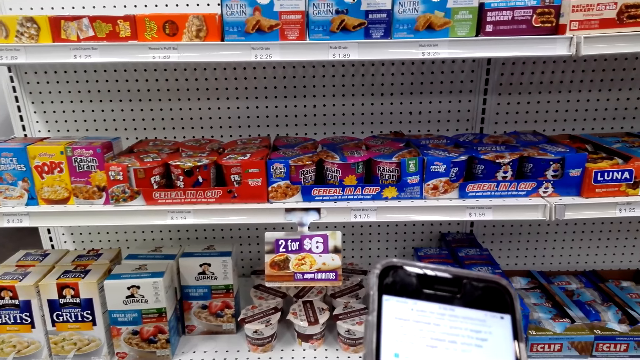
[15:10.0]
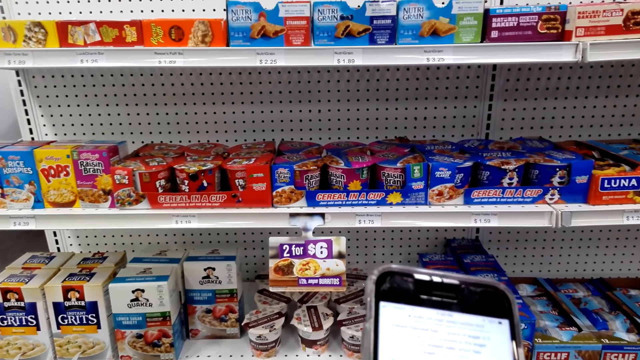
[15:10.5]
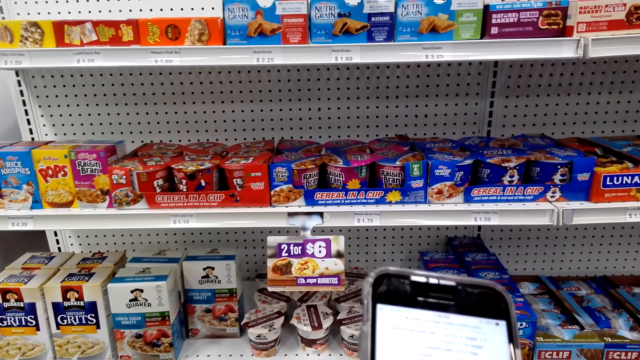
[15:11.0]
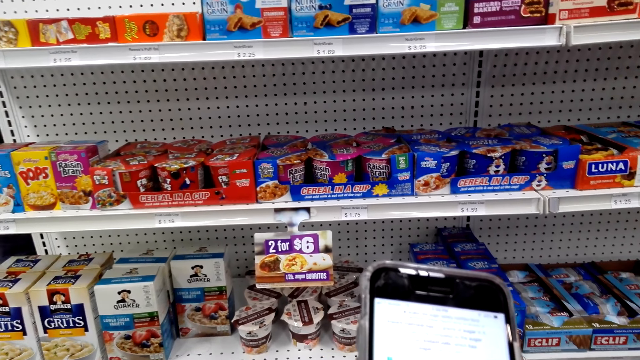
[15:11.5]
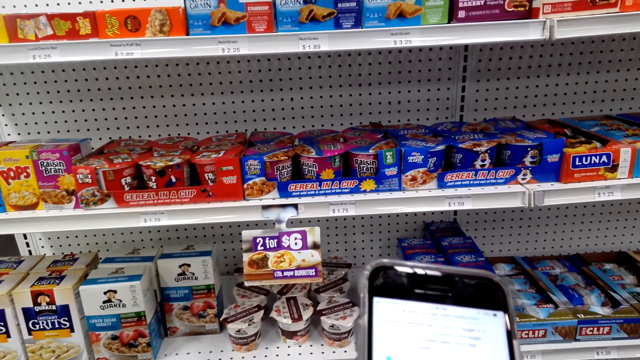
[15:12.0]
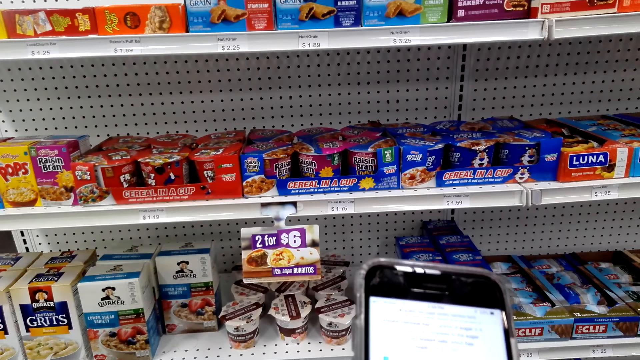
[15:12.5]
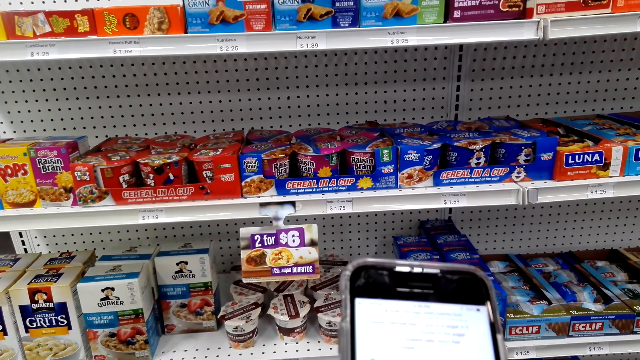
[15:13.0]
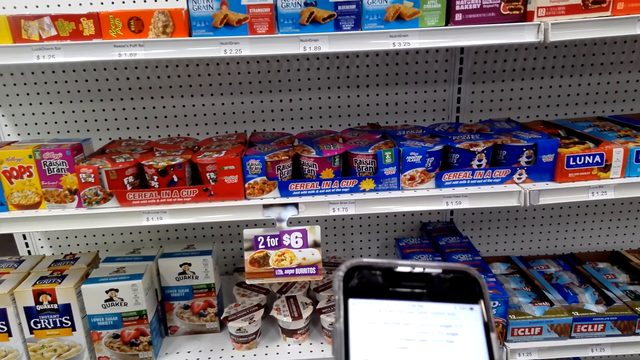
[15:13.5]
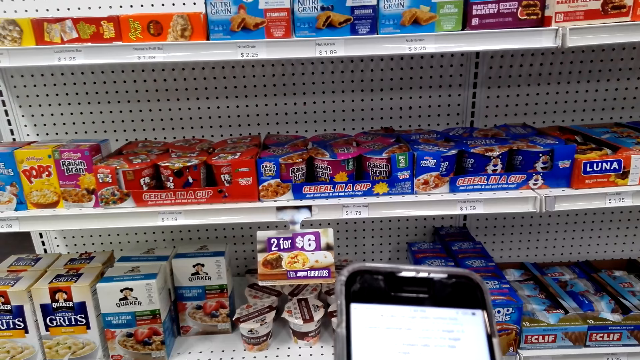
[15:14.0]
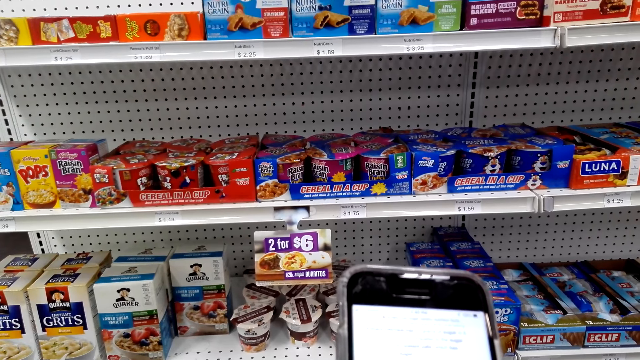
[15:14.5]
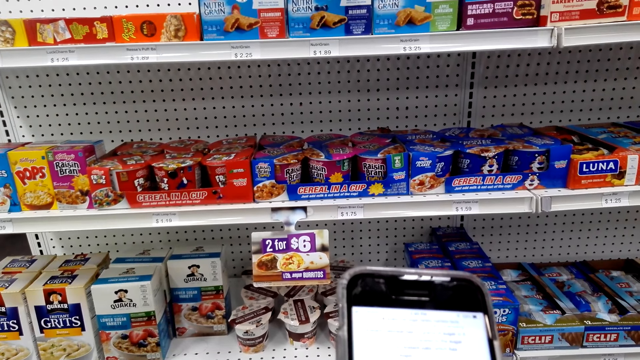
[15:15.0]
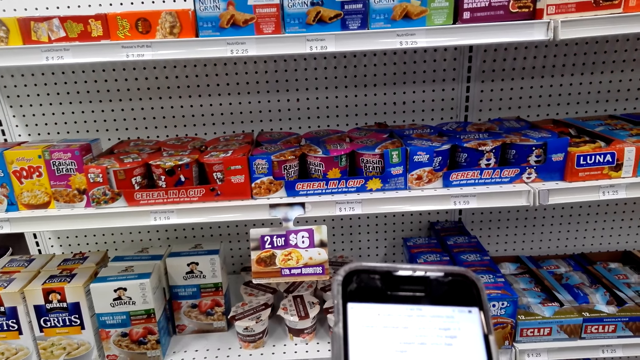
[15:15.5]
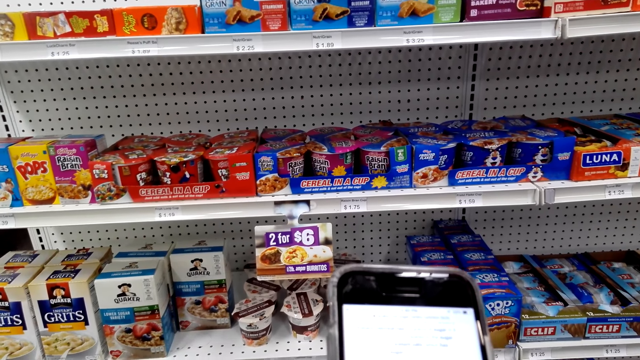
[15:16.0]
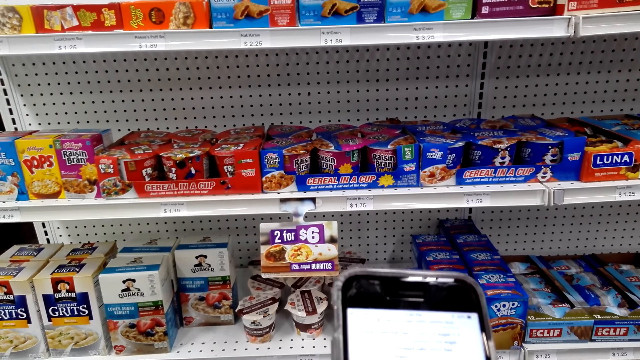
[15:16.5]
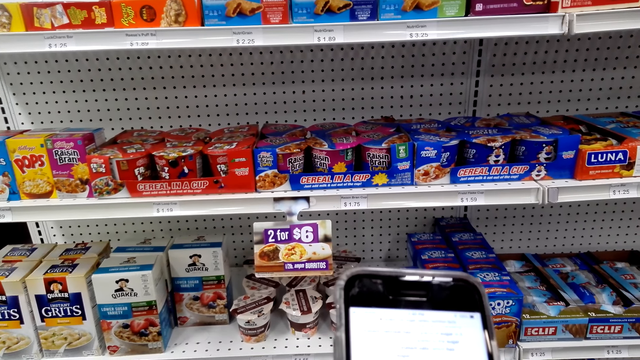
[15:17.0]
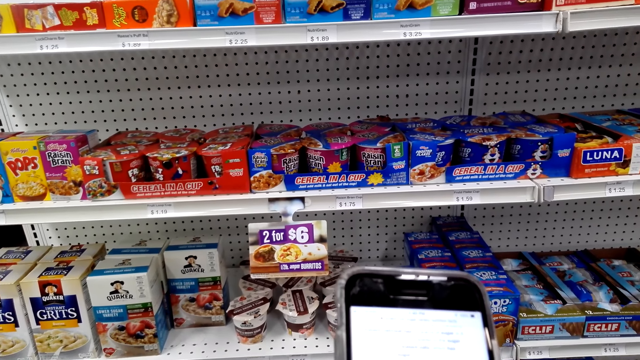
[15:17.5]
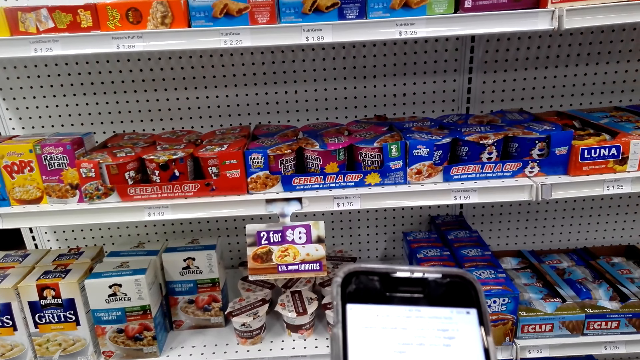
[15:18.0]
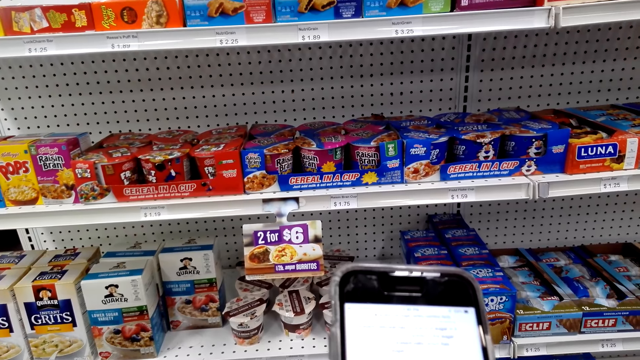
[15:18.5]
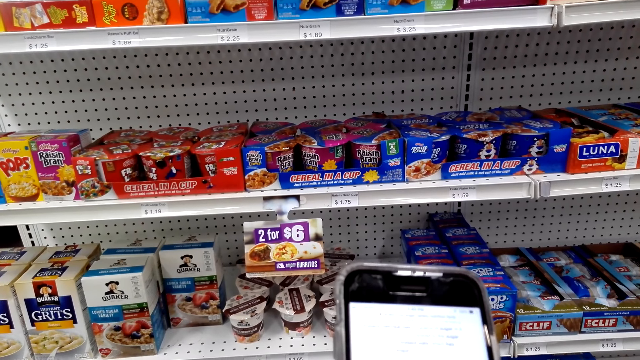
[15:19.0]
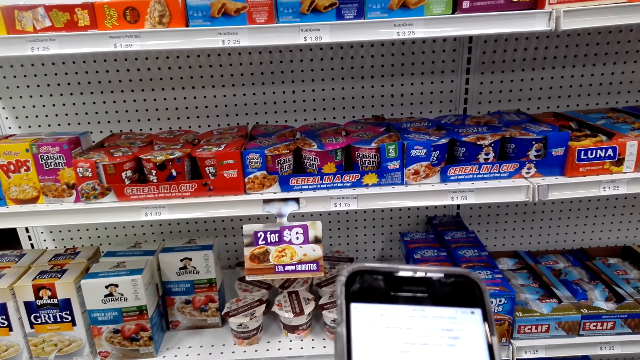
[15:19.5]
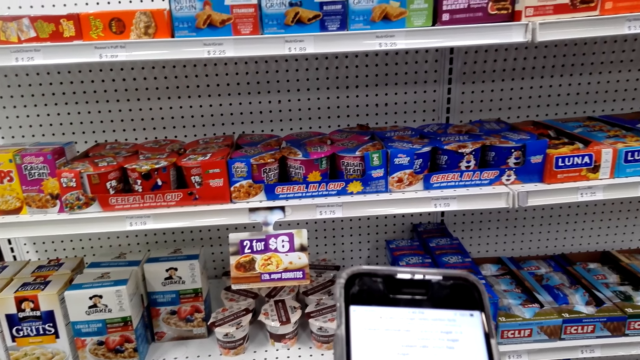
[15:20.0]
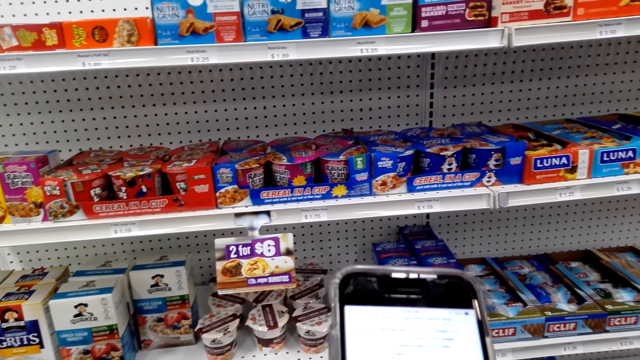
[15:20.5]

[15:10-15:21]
The camera wearer checks the phone.

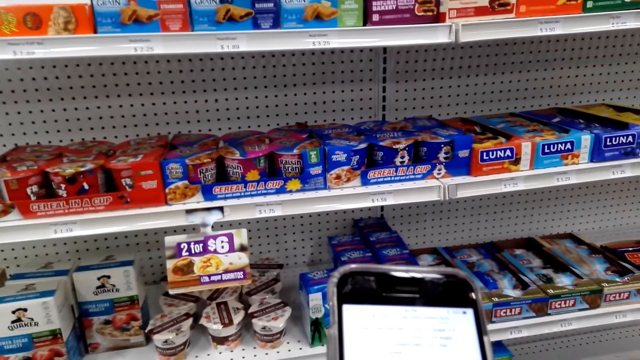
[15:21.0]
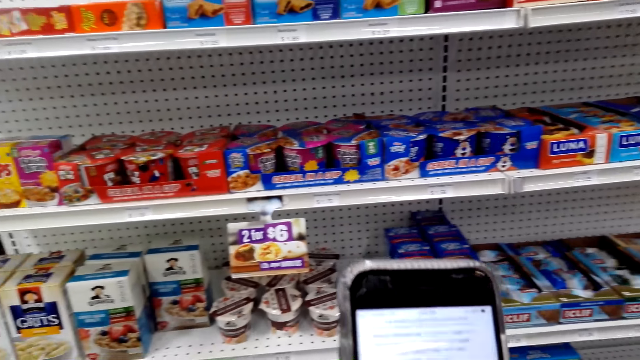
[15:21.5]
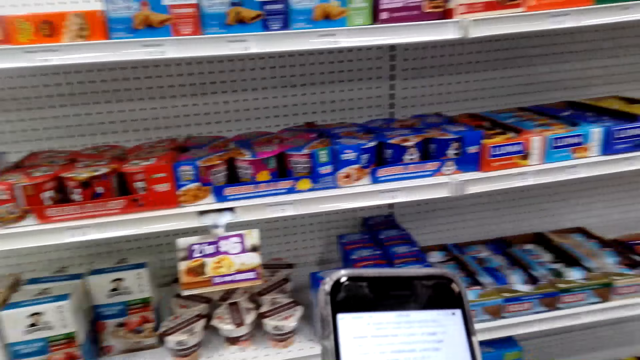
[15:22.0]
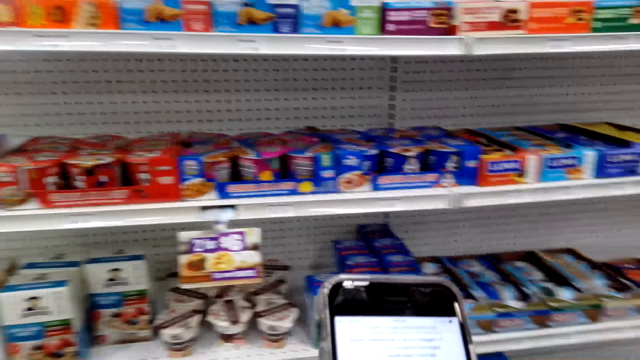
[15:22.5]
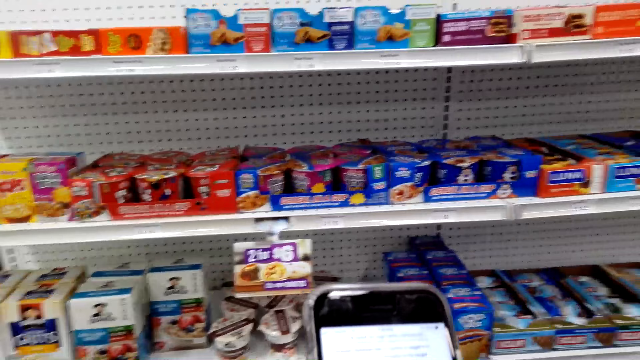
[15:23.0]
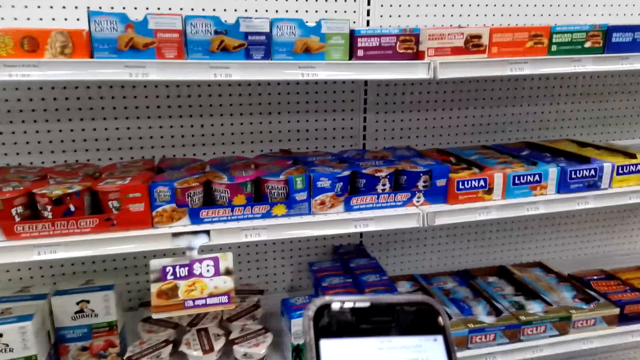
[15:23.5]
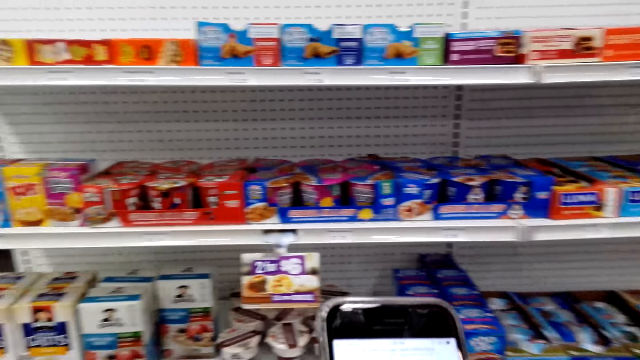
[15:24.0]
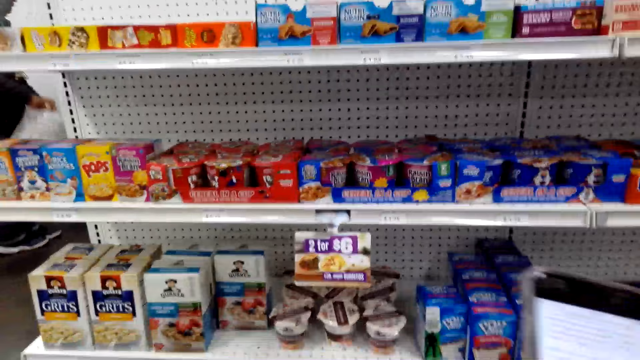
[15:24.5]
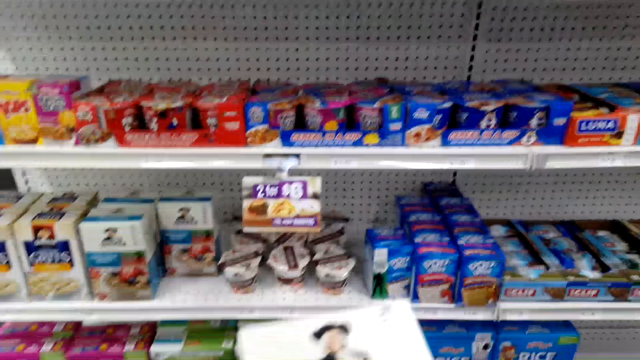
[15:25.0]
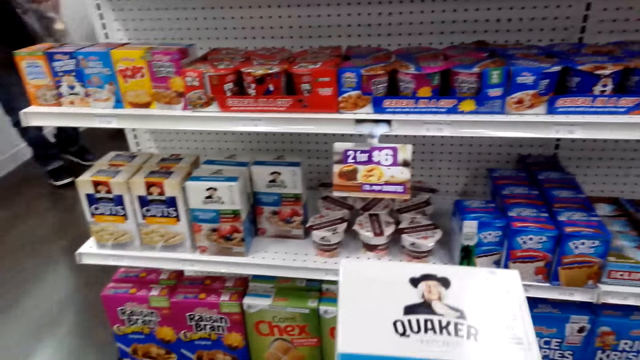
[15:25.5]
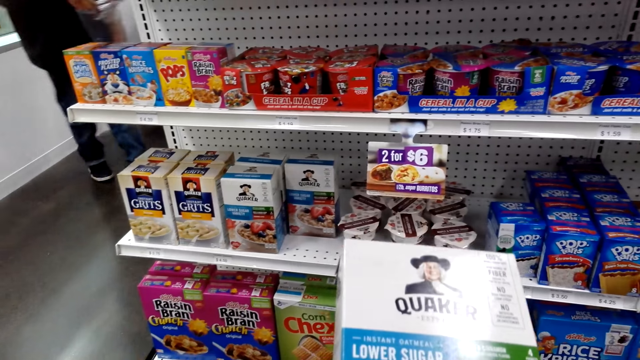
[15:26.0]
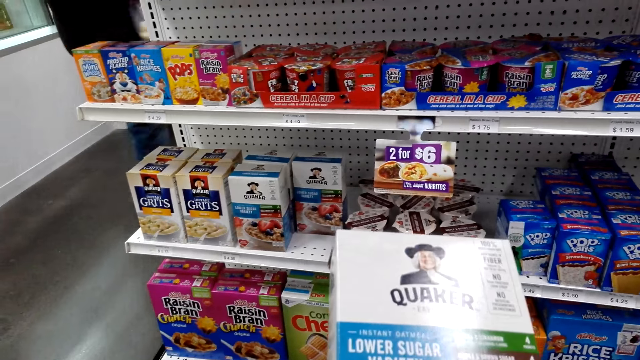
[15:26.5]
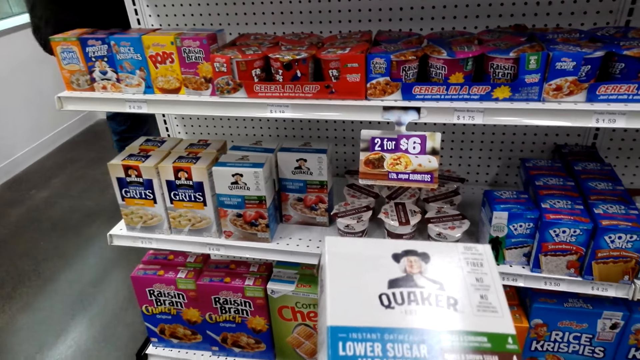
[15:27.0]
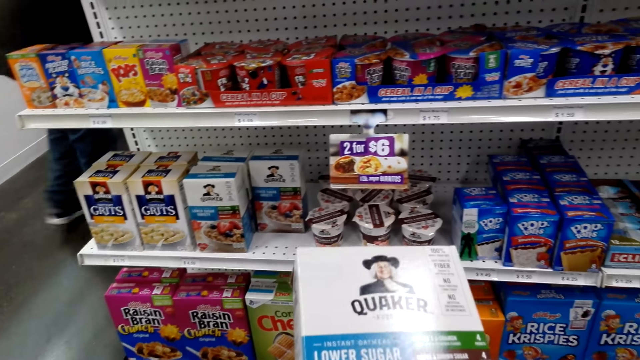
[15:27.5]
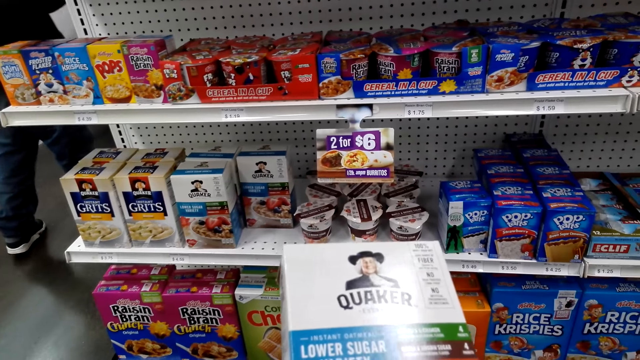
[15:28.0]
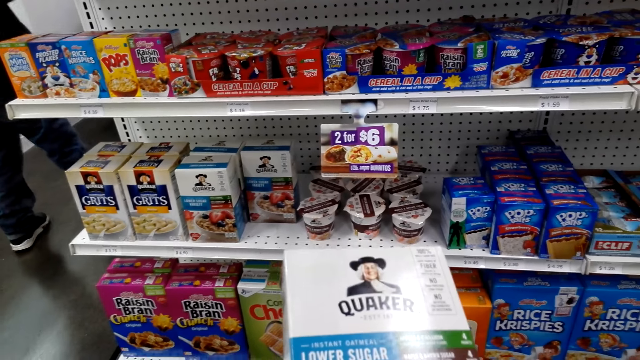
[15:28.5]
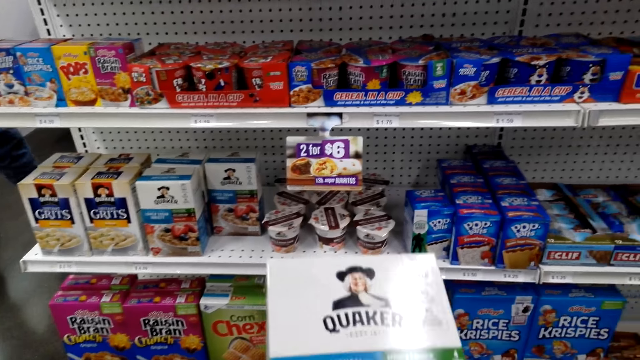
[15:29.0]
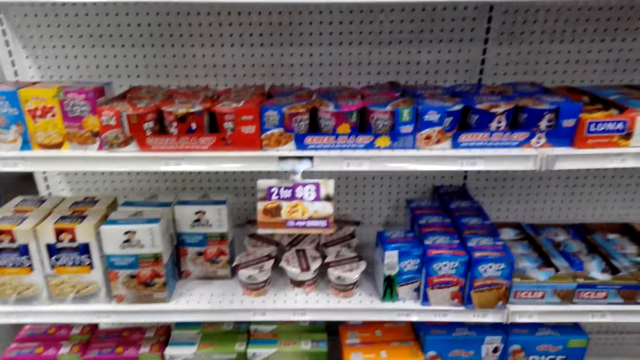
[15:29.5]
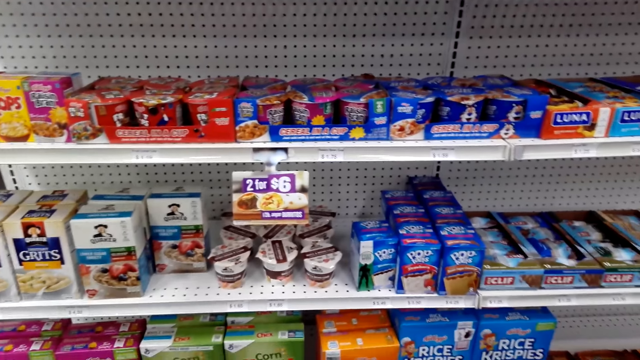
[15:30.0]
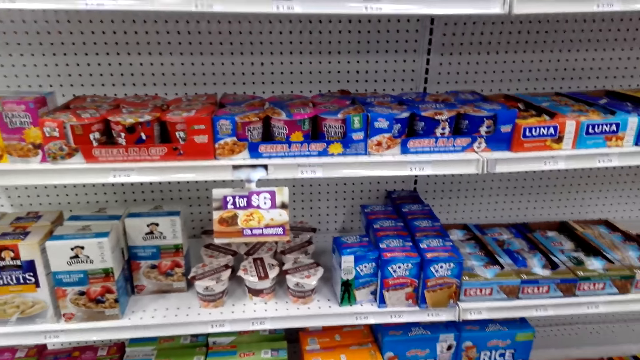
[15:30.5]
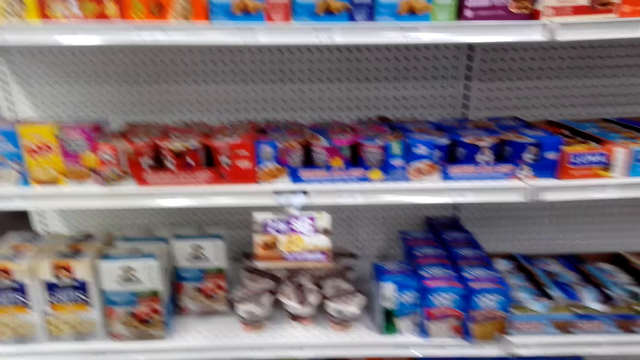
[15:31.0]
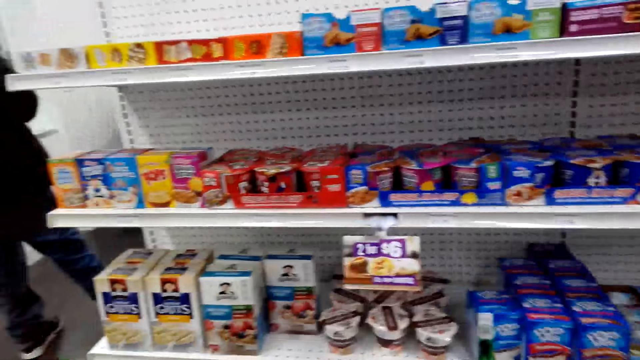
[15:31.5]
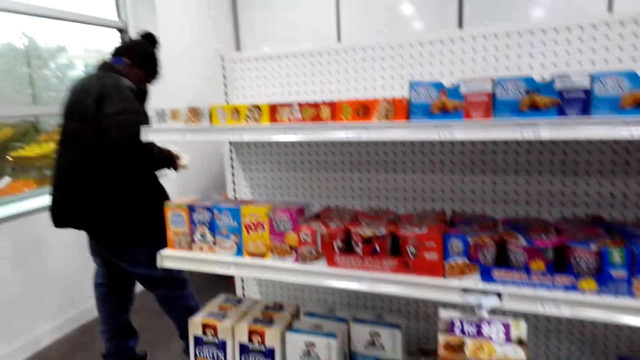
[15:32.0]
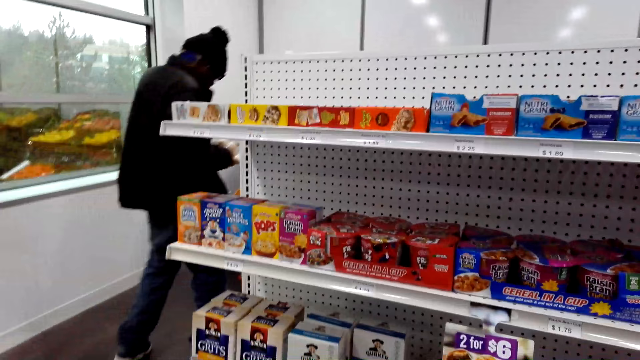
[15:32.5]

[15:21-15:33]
The camera wearer taps the phone. A person walks in the grocery. The camera wearer checks at Quaker oats. They operate the mobile phone in the grocery. The person walks in the supermarket and picks something.
